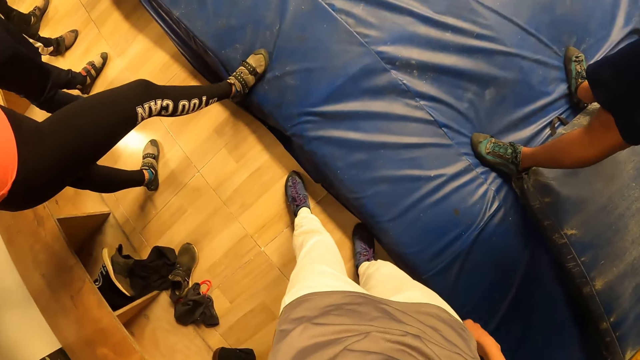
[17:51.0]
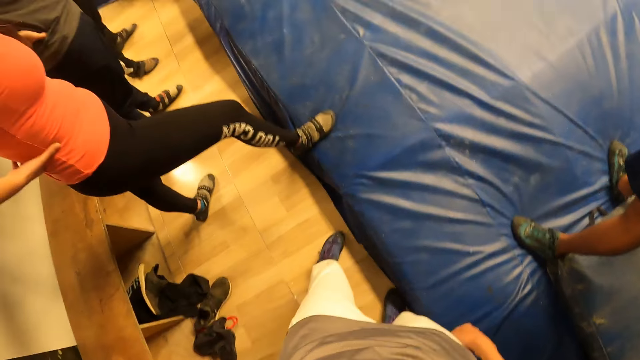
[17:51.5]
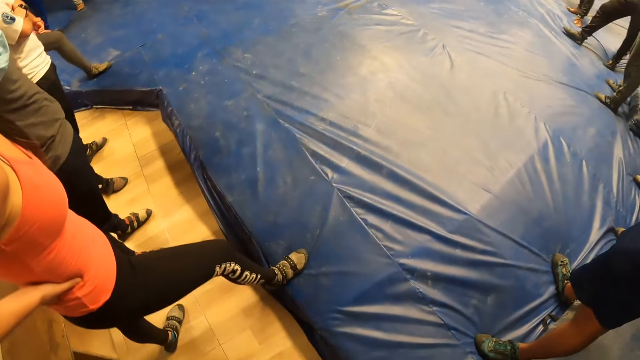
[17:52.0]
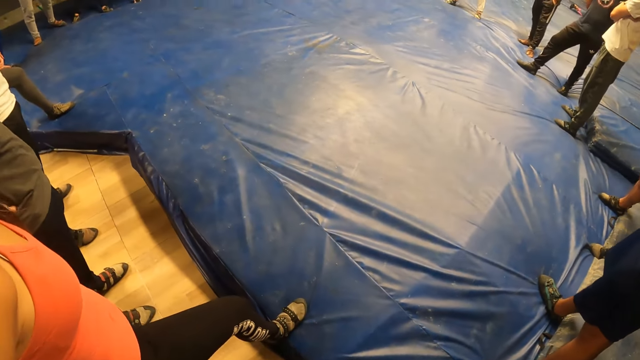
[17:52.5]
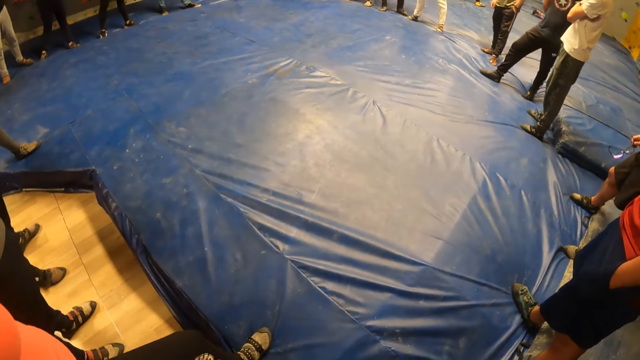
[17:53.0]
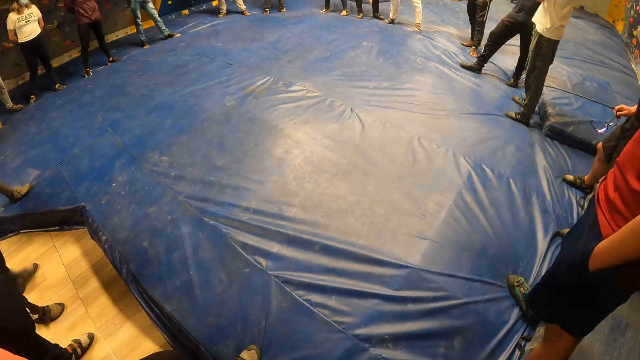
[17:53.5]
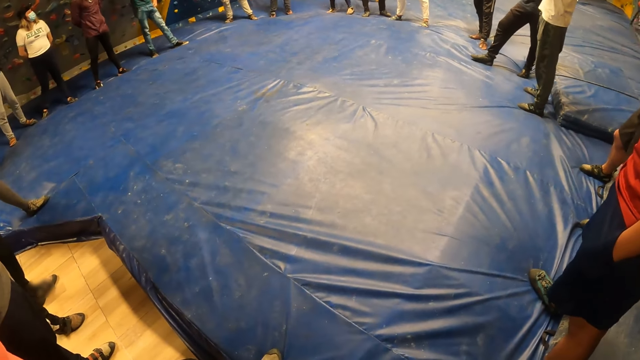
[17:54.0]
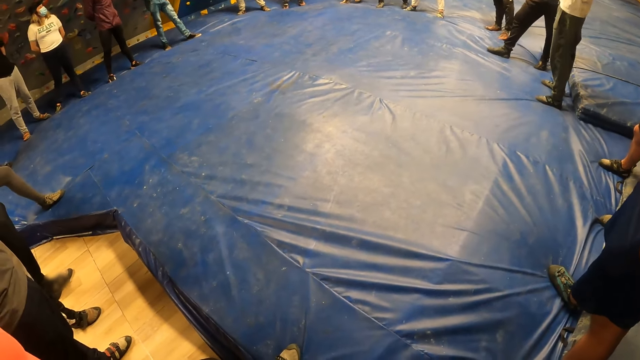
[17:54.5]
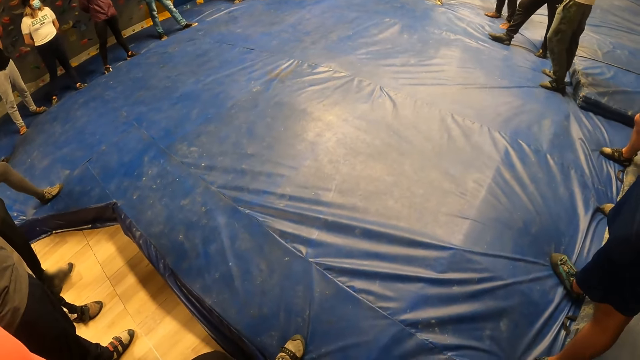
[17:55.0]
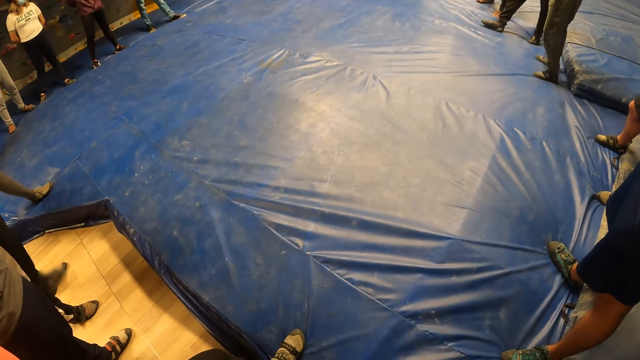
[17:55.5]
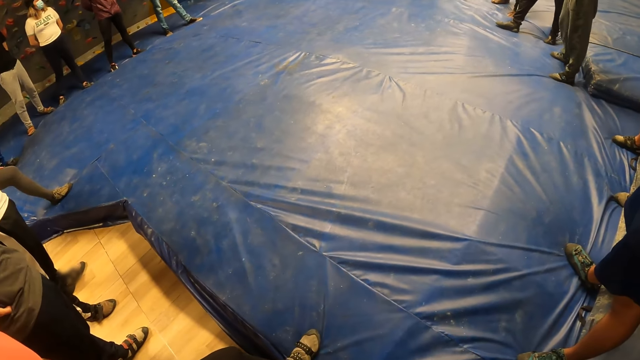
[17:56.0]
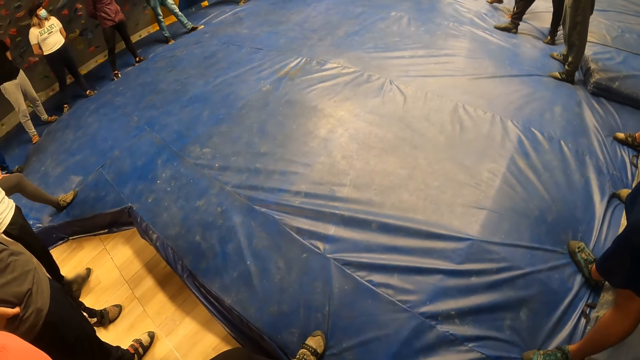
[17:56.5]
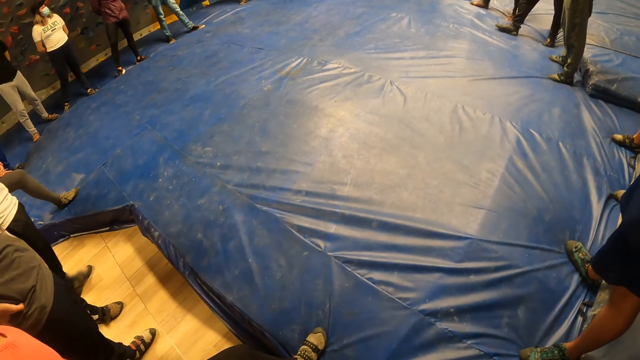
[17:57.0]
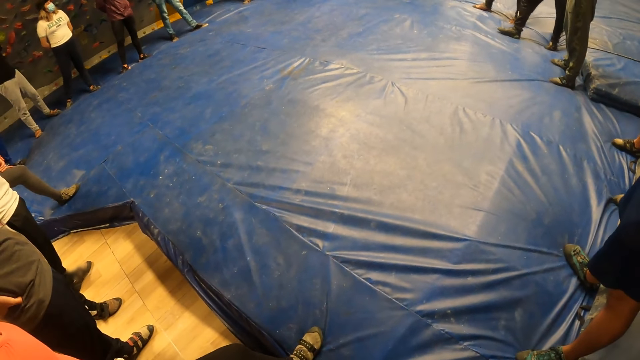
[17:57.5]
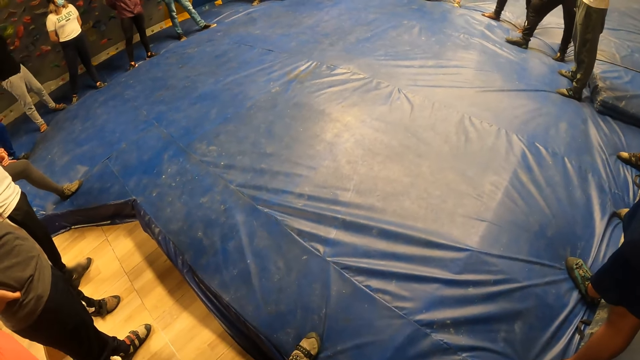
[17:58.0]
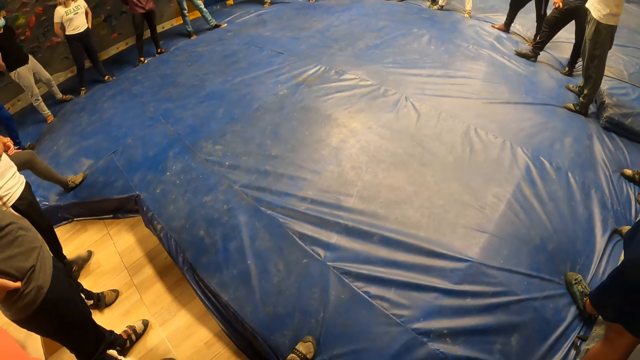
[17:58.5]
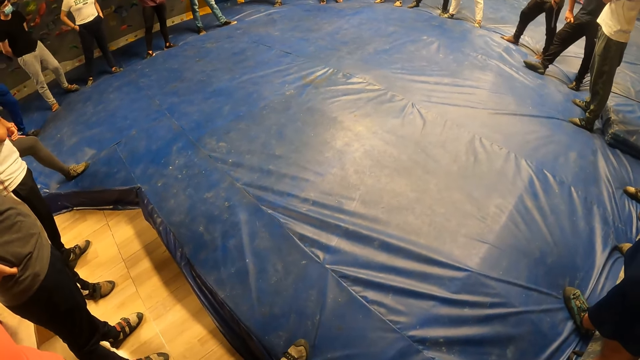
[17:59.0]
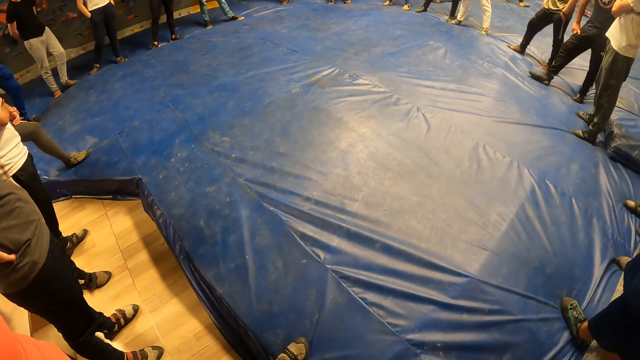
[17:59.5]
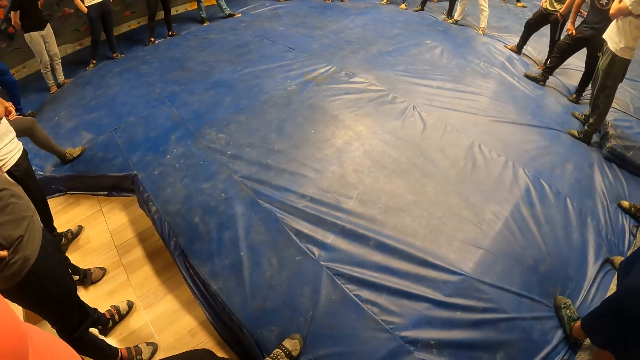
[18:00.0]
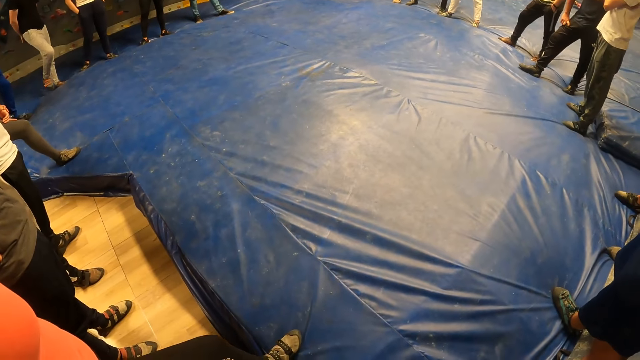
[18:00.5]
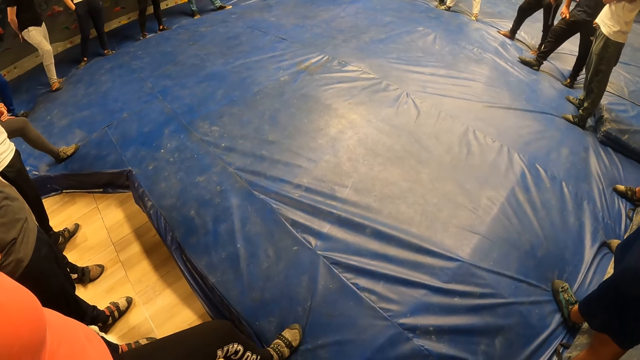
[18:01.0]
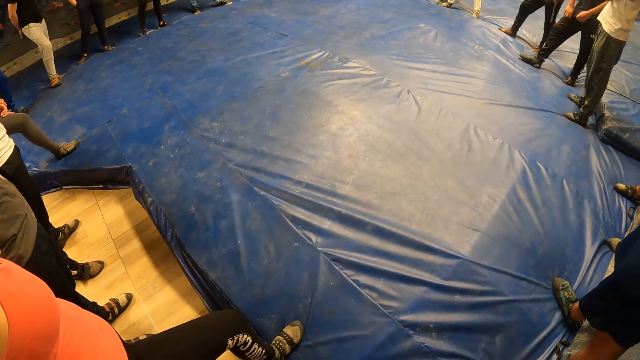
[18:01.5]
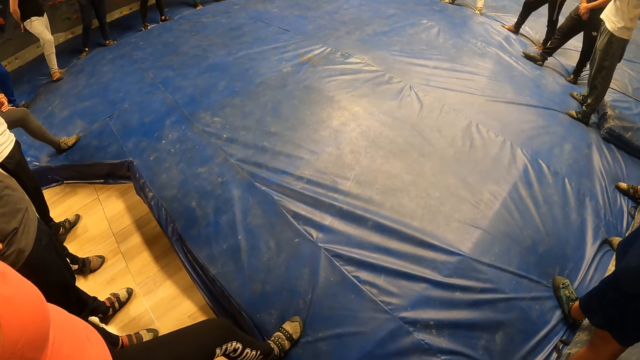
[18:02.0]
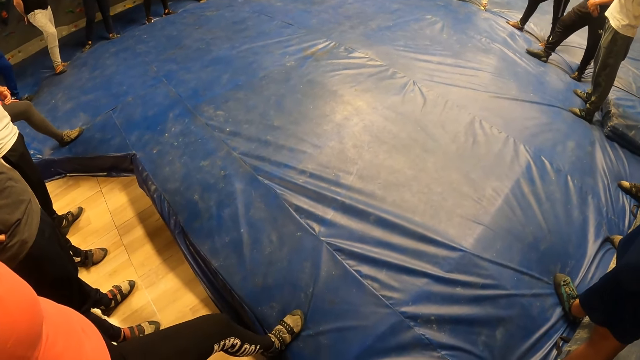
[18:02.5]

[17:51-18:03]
The camera wearer looks at the floor.

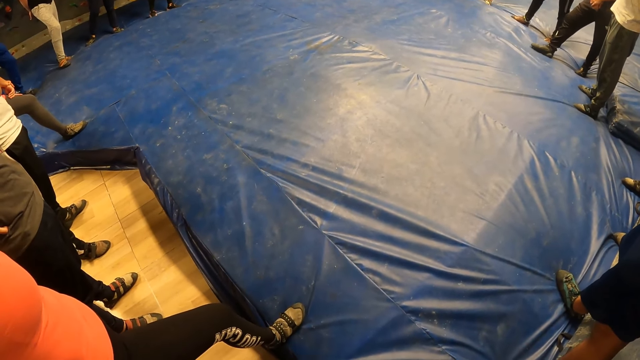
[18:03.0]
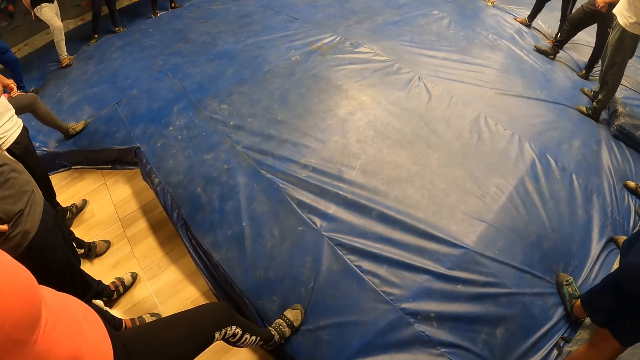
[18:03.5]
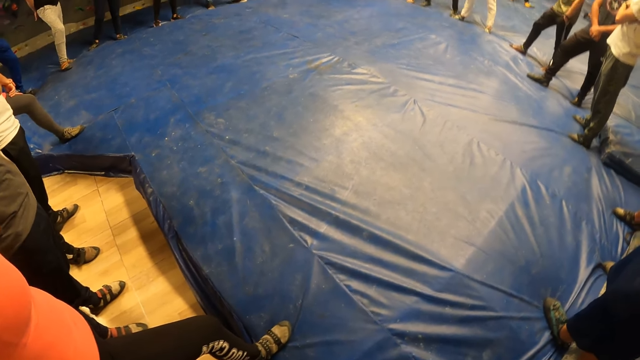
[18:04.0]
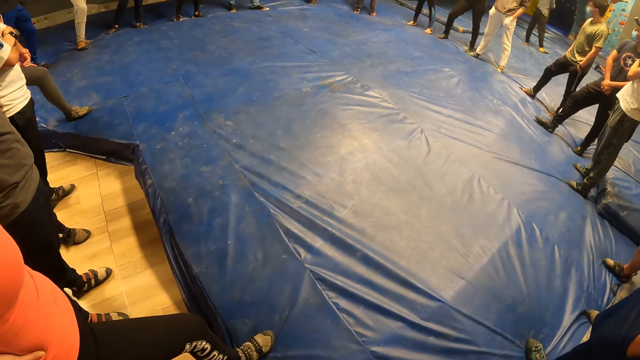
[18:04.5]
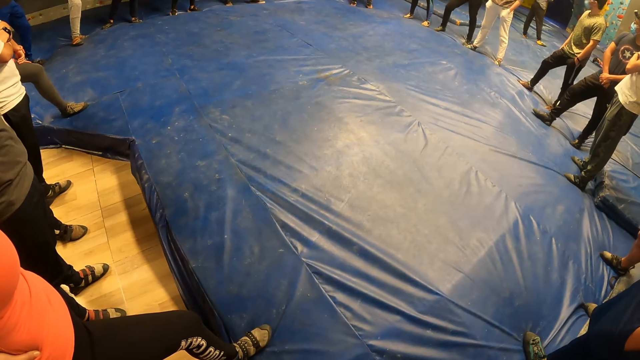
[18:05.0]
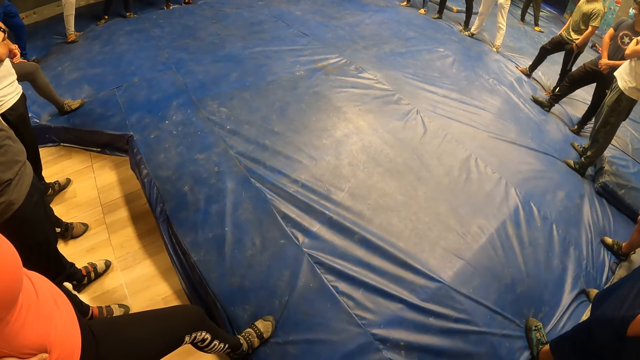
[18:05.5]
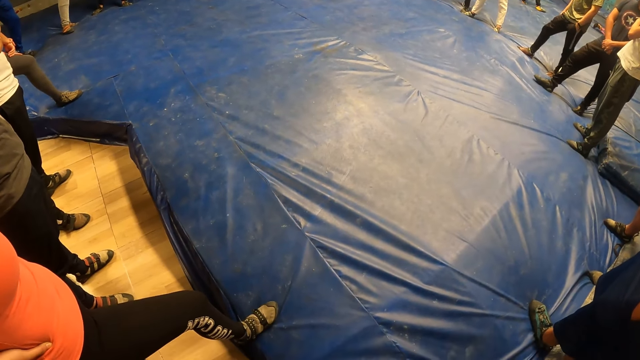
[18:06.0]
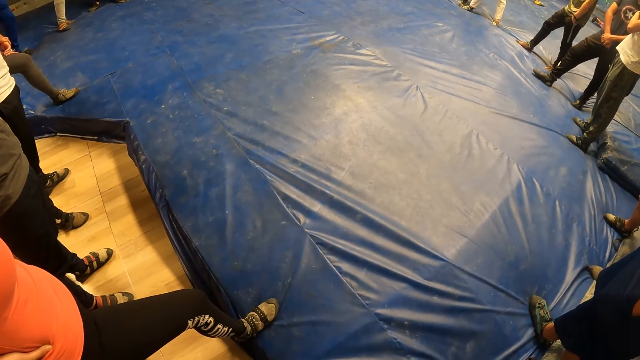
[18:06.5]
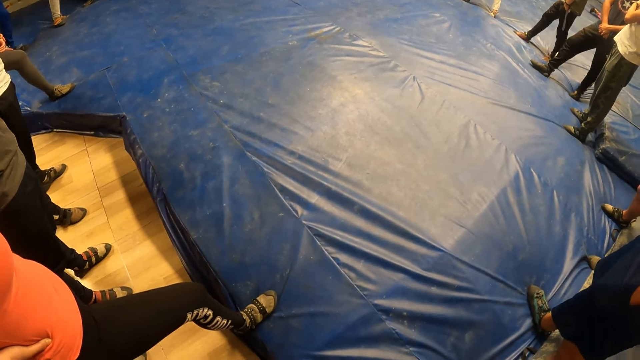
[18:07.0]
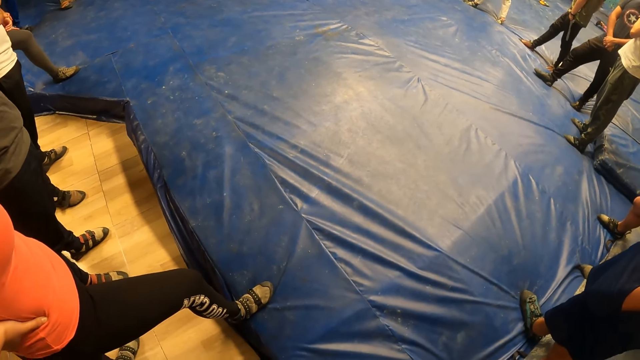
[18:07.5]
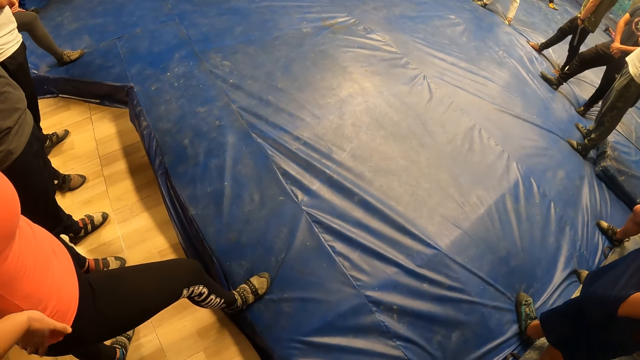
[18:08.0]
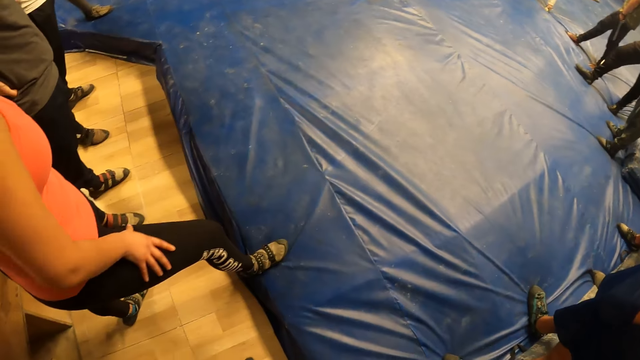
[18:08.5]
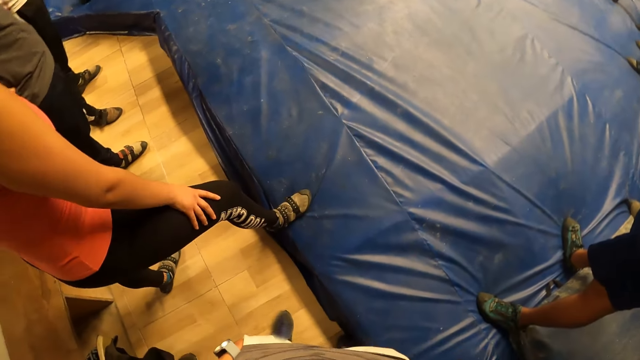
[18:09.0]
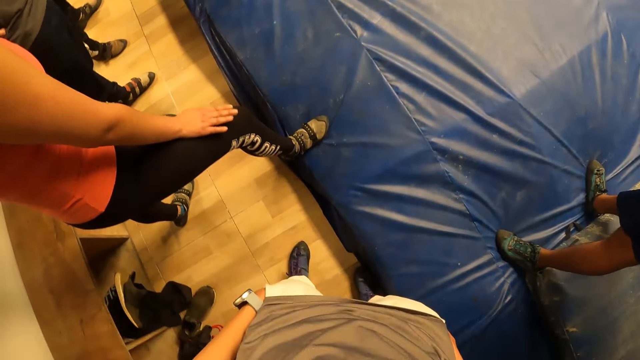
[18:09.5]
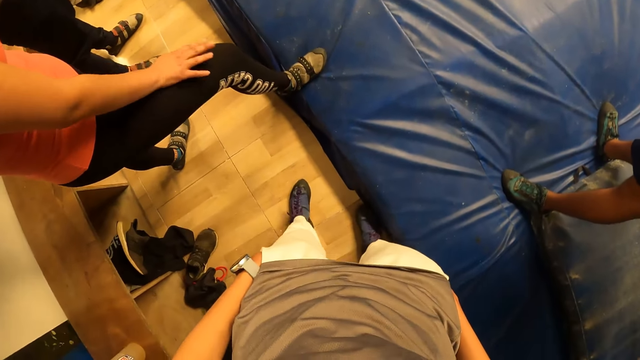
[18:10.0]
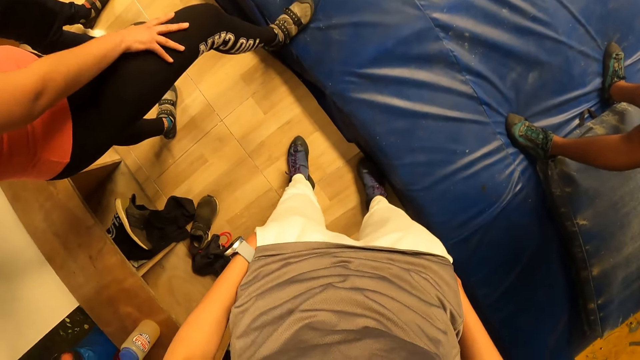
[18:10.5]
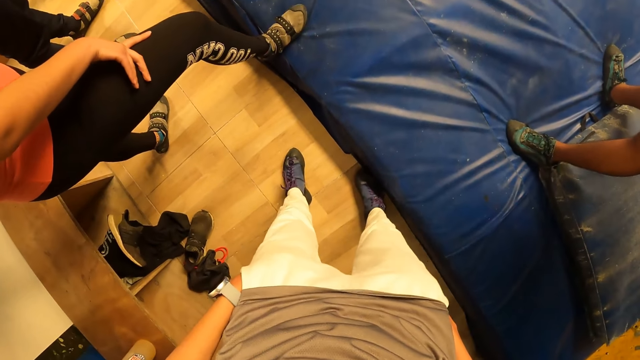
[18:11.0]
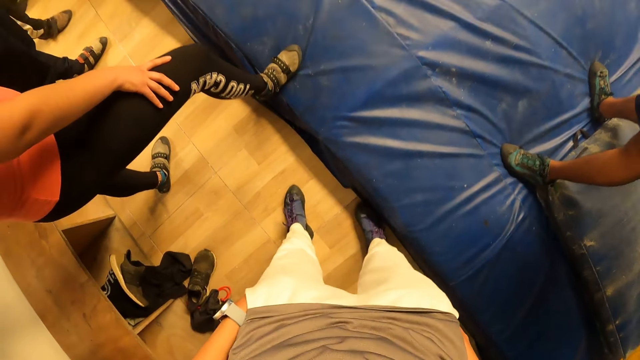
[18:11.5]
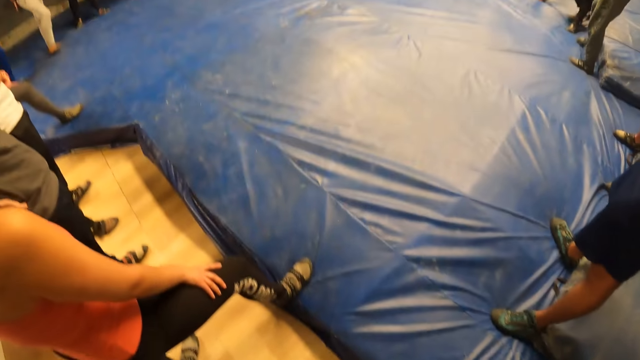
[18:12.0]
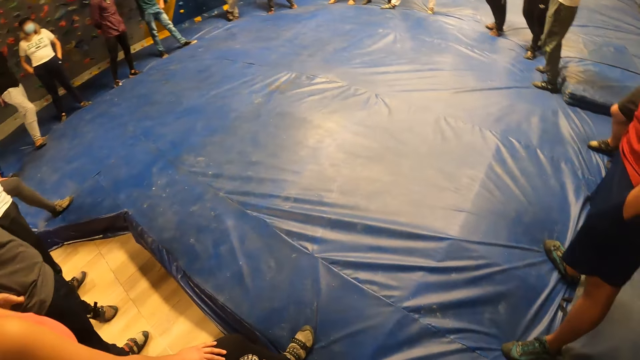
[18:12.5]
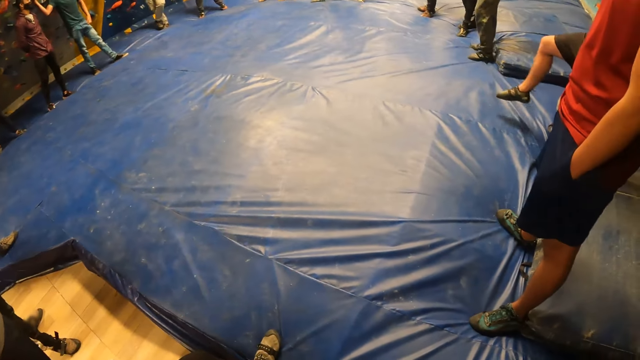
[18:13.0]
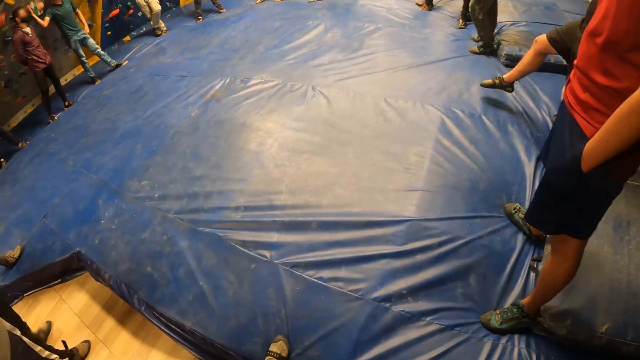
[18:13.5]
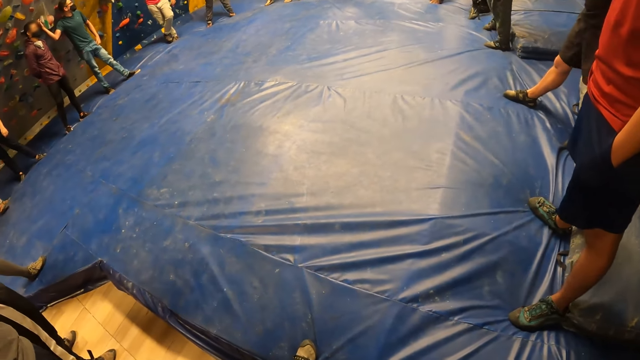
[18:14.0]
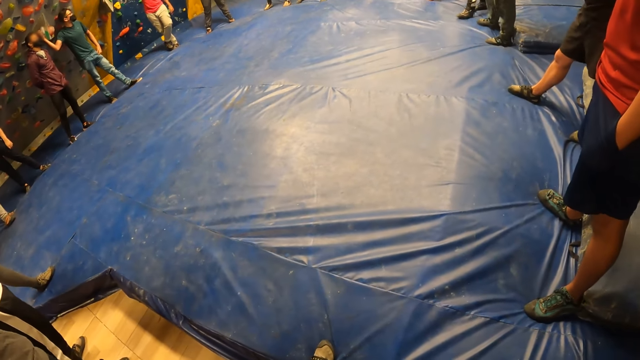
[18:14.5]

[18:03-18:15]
A woman touches her lap. The camera wearer moves the legs. They look at the colleagues. A man stretches his leg.
